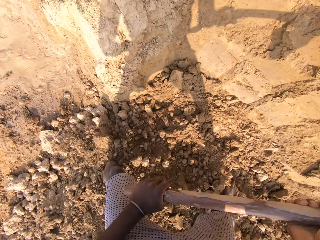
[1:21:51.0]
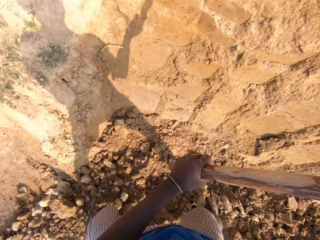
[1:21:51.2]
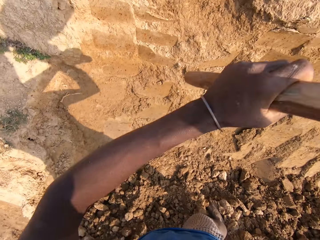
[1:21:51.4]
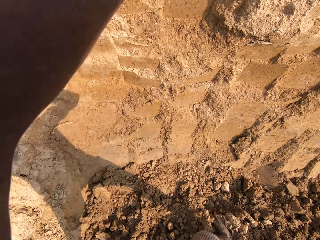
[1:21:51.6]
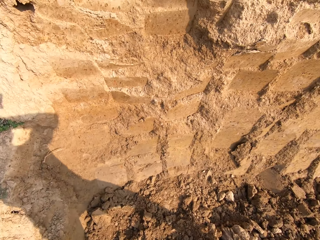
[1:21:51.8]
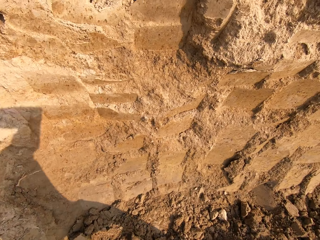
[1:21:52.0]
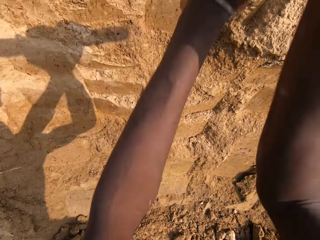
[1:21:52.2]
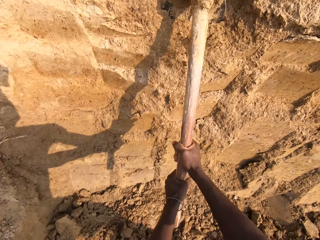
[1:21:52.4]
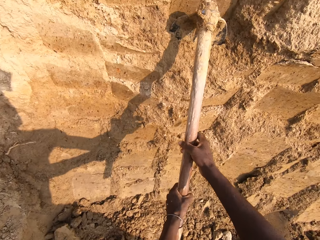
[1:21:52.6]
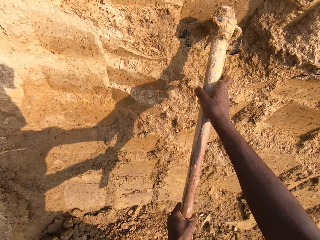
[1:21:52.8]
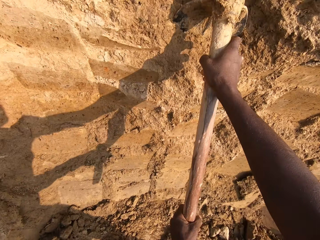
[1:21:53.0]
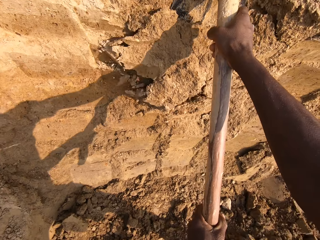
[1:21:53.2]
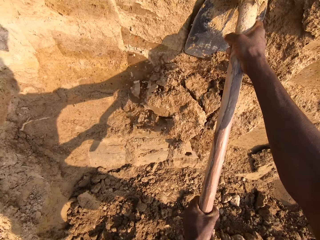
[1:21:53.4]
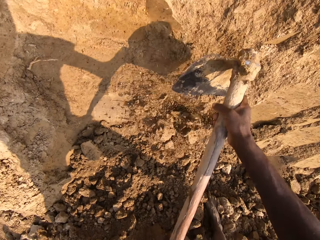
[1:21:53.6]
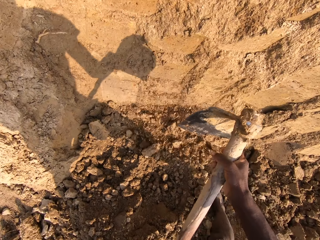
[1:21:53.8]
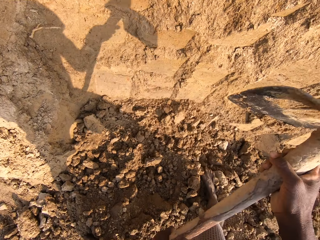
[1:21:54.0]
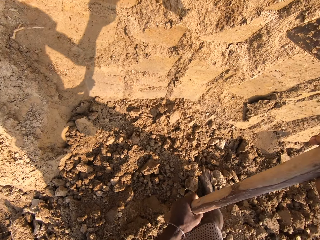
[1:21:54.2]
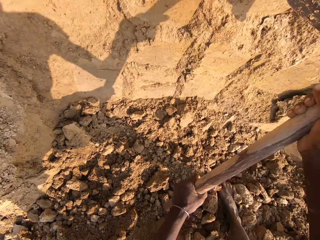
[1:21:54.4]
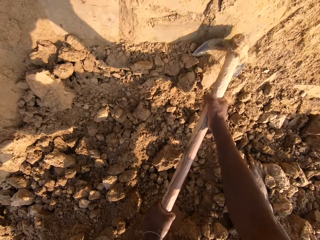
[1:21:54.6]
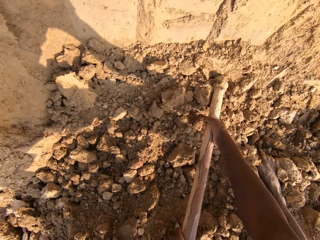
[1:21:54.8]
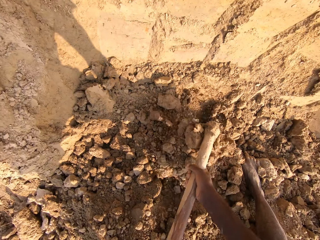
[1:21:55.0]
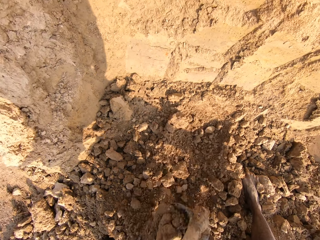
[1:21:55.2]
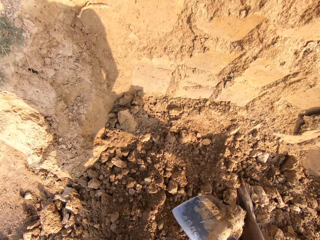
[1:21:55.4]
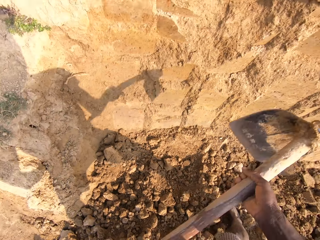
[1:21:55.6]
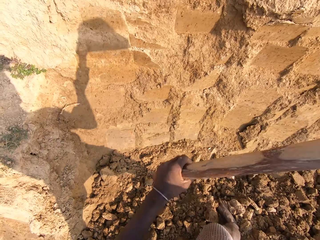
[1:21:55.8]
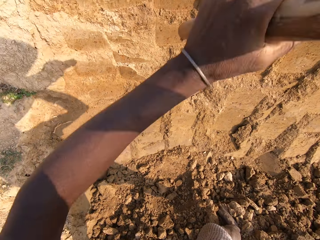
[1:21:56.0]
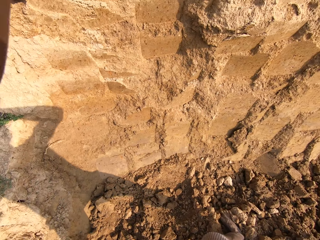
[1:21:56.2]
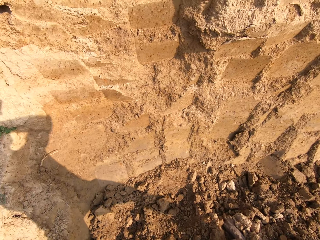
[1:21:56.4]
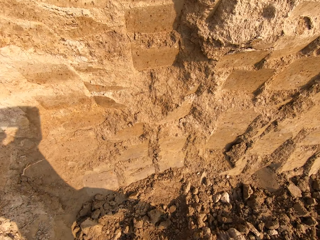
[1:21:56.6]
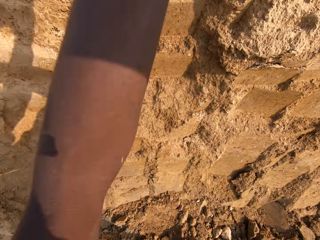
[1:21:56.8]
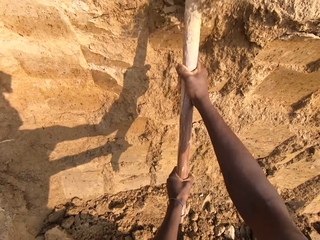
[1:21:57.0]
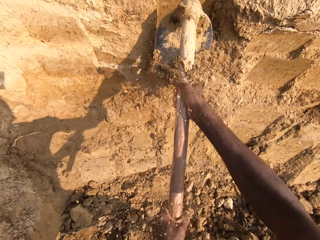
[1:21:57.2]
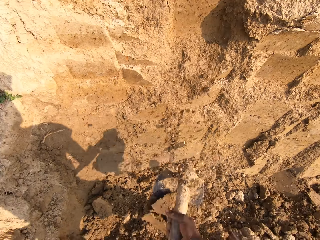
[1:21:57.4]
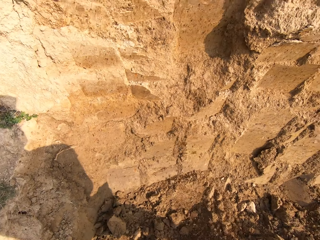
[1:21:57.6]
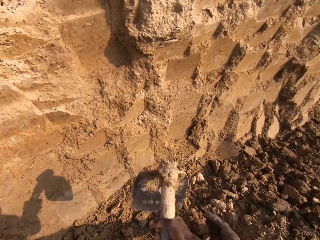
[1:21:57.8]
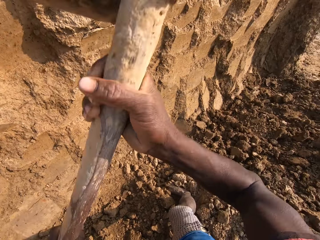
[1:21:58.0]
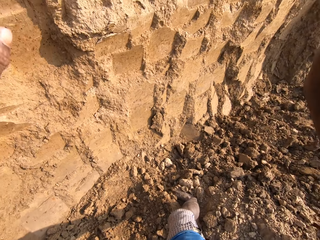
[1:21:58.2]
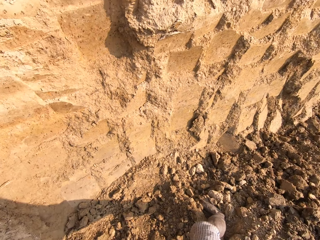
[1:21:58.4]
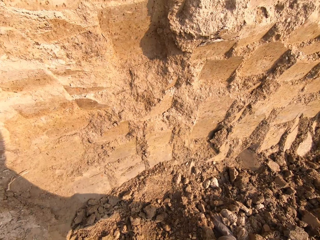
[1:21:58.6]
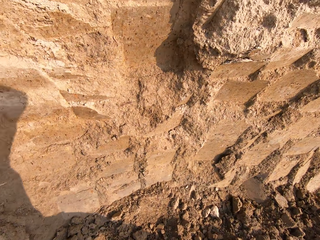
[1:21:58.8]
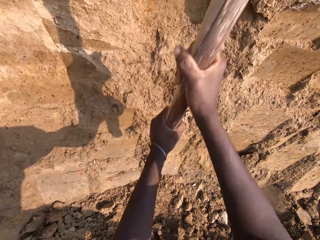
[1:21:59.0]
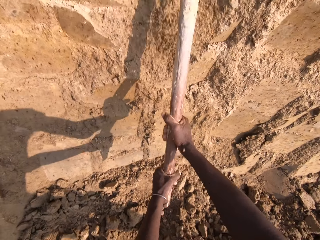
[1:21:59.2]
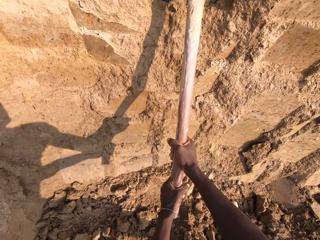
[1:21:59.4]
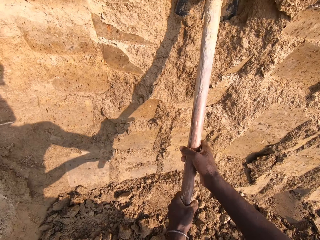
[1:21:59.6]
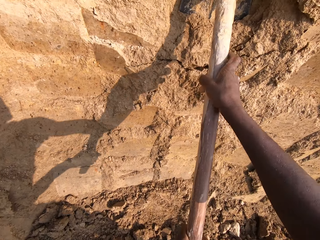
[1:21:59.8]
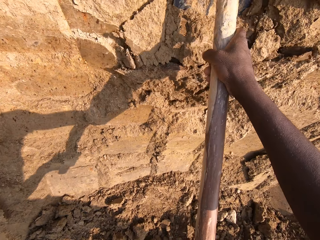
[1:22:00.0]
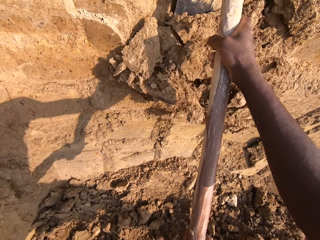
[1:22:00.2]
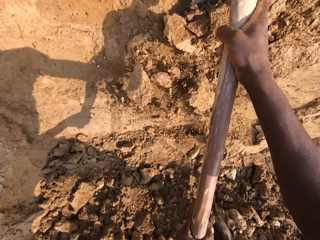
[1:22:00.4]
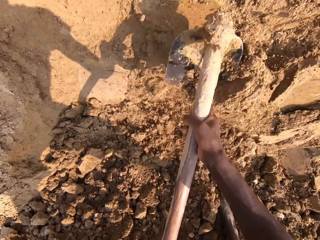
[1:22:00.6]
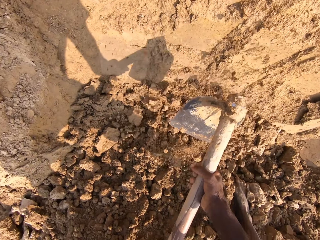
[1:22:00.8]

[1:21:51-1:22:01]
The camera wearer breaks sand with the hoe. They dig sand with the hoe. They break sand with the hoe.

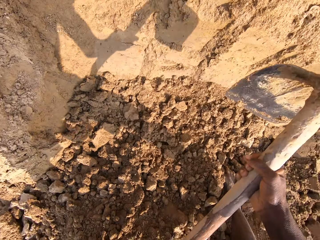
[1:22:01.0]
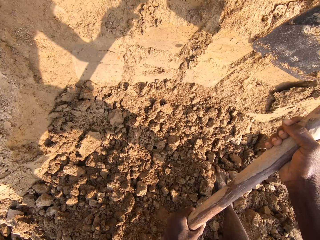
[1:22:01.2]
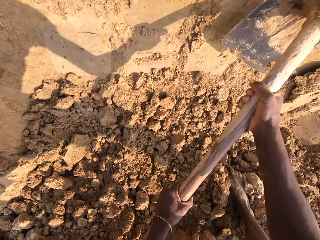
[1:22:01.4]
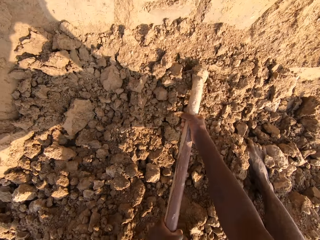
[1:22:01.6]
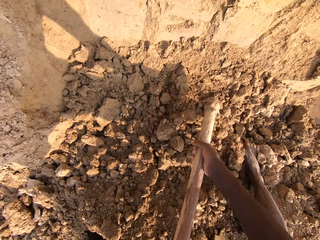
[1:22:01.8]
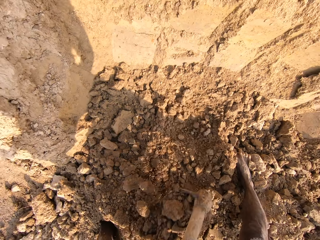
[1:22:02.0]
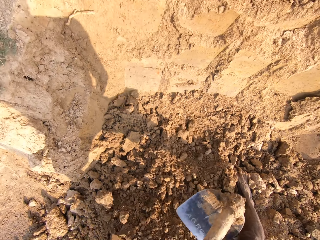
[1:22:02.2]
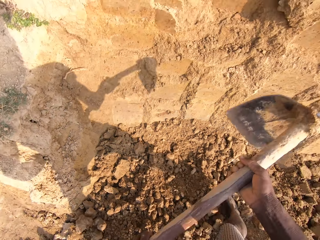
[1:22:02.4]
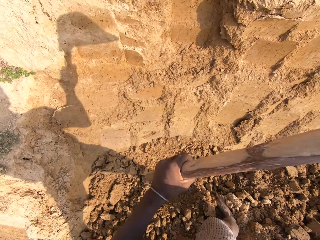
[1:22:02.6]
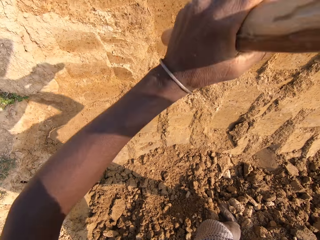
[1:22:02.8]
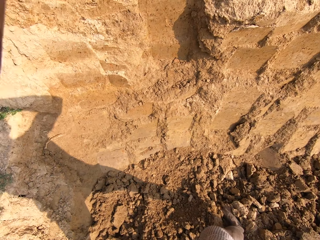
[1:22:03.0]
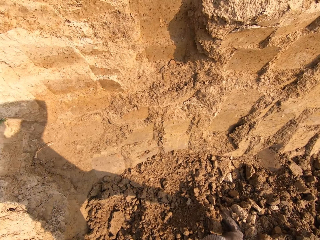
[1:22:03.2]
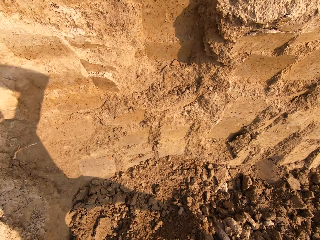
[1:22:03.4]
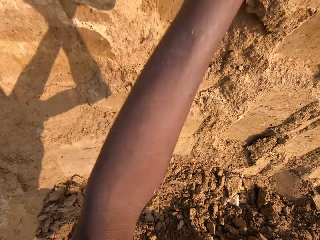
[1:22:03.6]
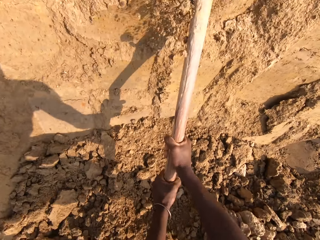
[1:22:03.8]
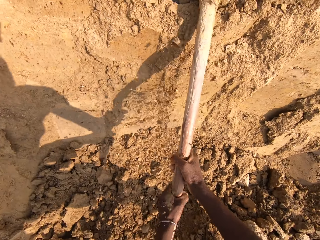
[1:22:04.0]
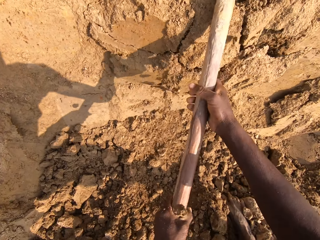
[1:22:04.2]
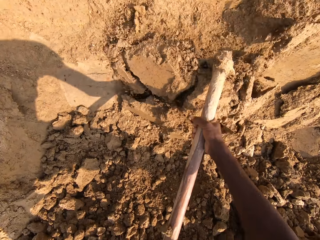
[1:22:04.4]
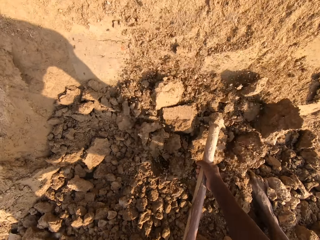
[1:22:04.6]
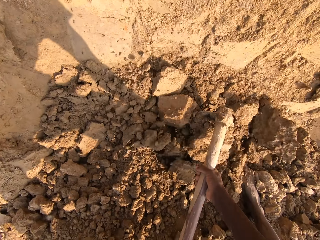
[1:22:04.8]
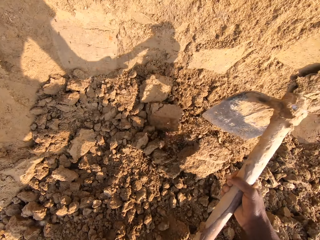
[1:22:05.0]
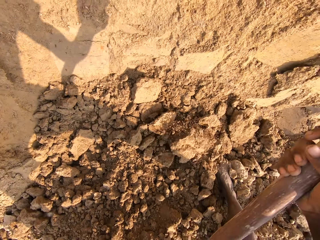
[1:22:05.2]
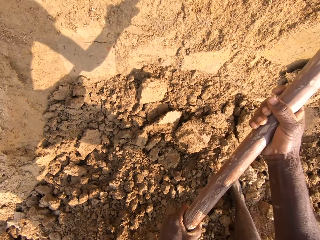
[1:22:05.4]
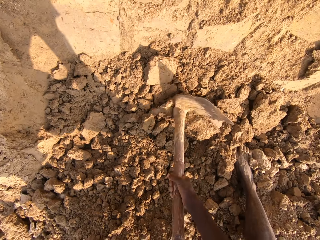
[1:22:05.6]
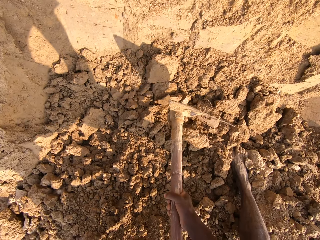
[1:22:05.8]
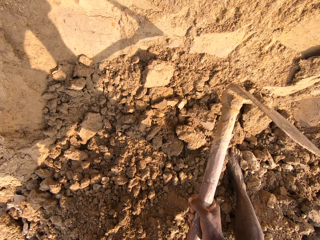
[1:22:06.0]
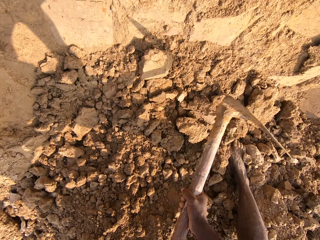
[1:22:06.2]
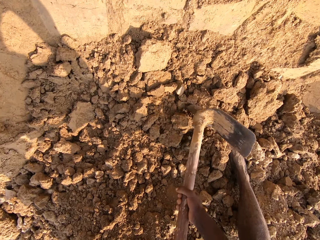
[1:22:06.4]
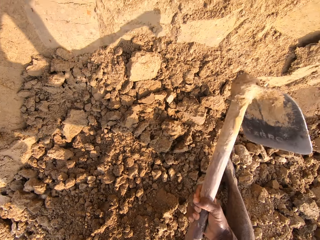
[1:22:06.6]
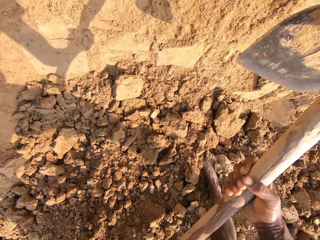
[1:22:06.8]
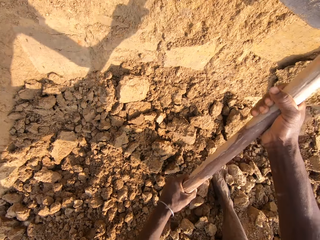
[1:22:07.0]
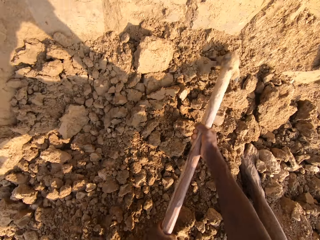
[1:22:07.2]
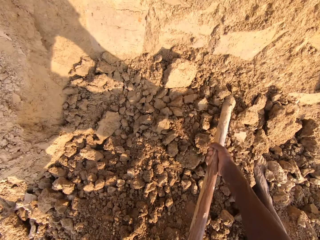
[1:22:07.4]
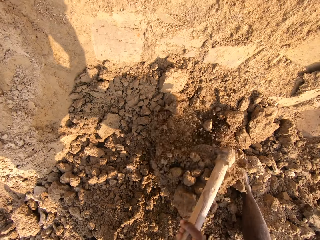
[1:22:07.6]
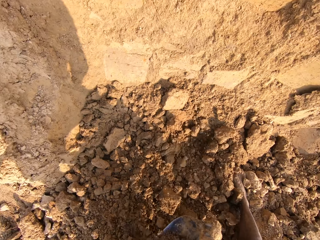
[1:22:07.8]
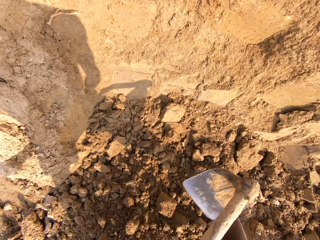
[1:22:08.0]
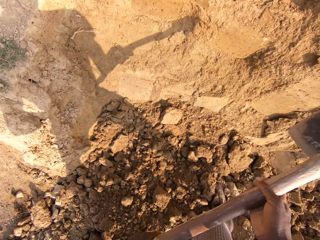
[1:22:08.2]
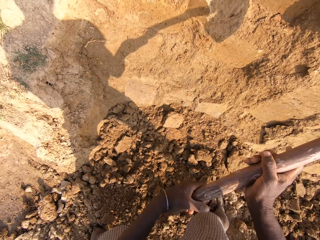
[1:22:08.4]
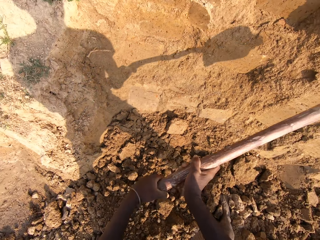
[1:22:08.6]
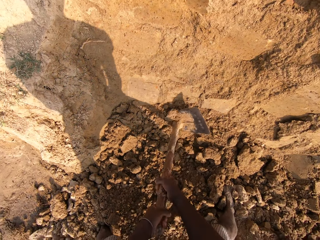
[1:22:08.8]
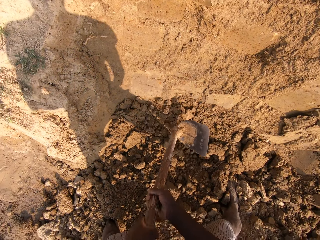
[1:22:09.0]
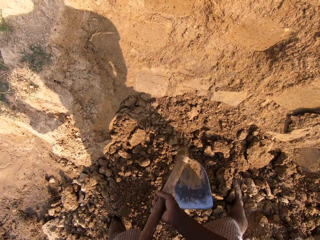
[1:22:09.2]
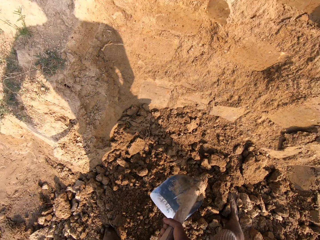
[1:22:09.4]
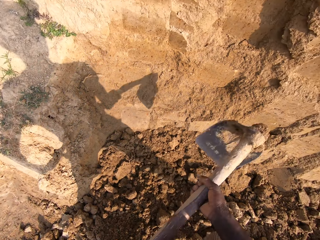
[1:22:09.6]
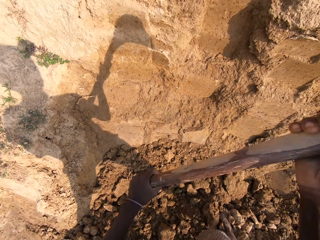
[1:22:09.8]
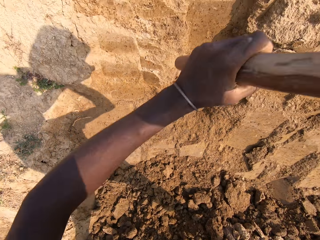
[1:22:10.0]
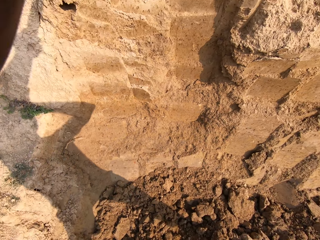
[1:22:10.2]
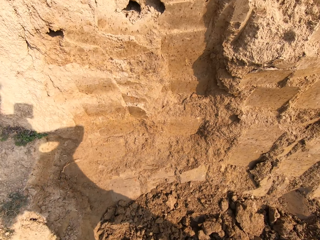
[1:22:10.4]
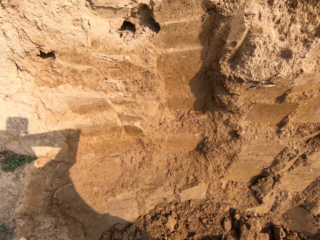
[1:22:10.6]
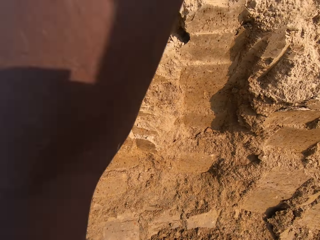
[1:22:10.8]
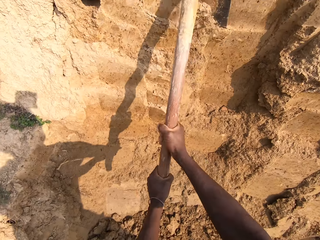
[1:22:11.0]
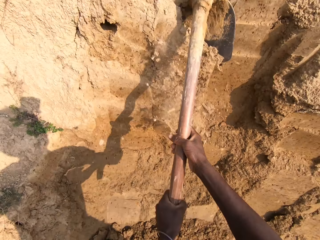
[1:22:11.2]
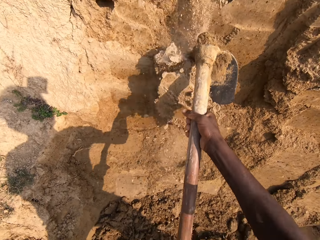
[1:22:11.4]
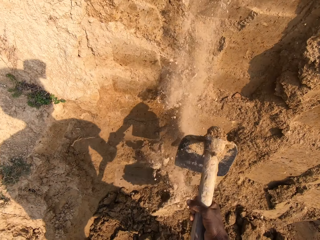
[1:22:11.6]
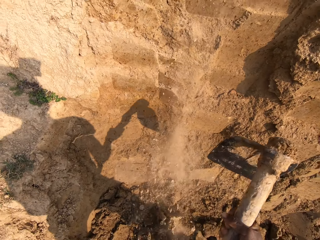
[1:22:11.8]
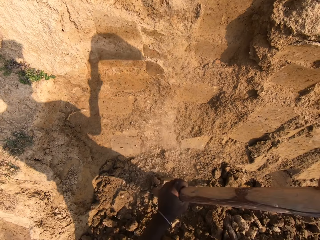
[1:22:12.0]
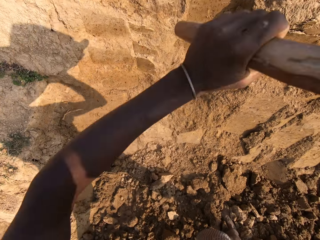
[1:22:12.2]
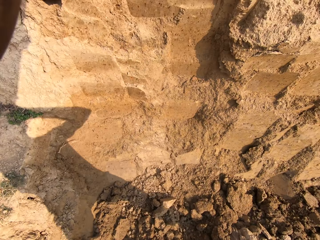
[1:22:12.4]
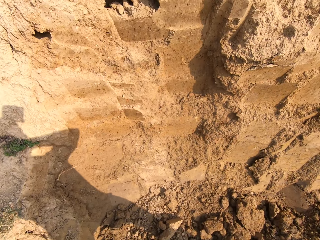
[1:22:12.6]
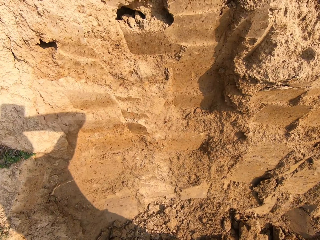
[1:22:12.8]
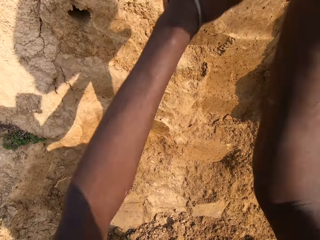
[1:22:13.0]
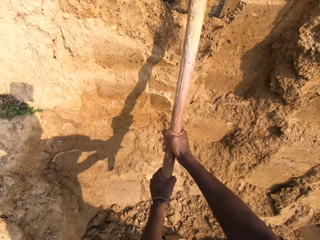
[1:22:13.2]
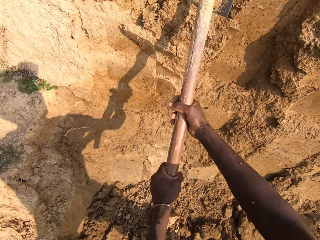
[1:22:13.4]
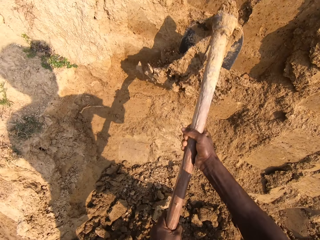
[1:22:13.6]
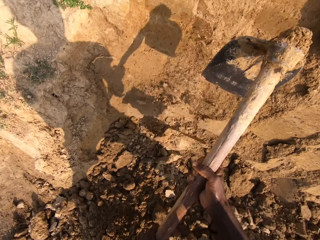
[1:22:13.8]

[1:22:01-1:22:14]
The camera wearer digs sand with the hoe. They break sand with the hoe. They dig sand with the hoe. They break sand with the hoe.
